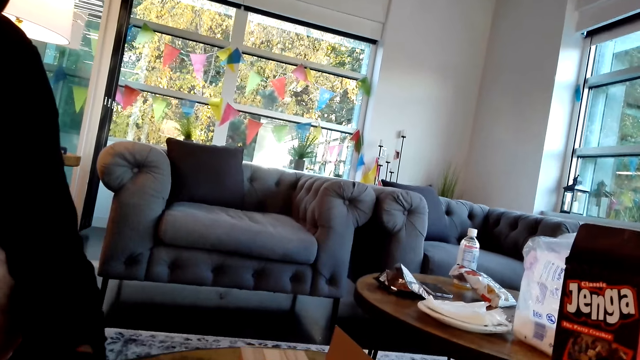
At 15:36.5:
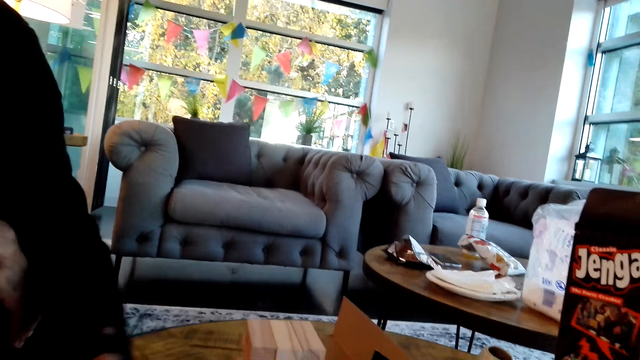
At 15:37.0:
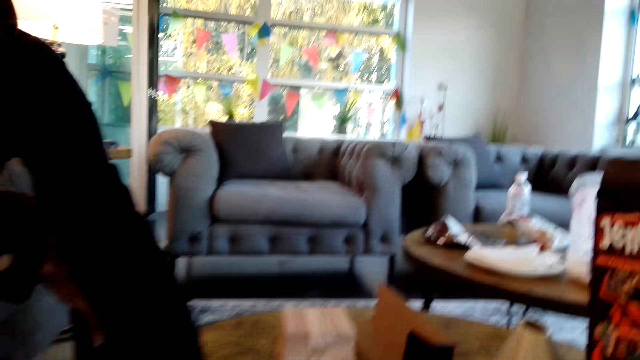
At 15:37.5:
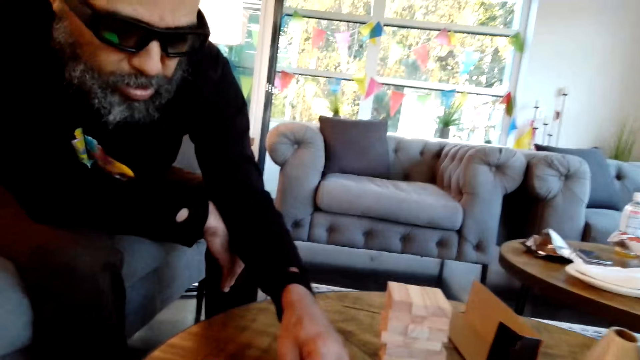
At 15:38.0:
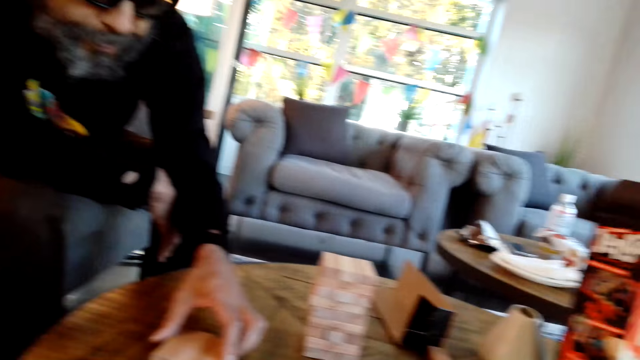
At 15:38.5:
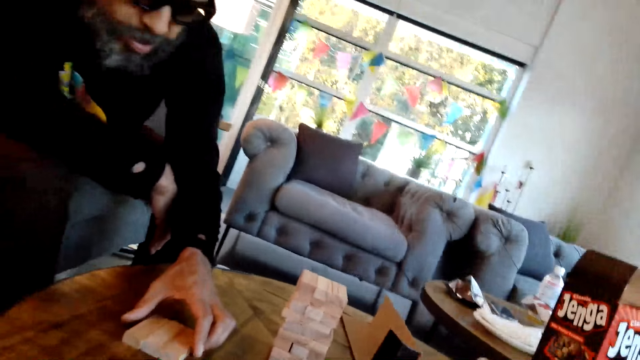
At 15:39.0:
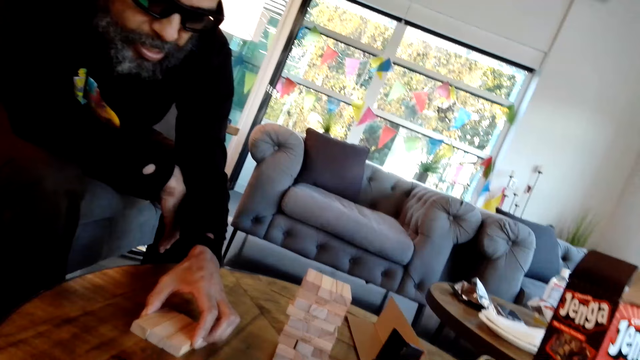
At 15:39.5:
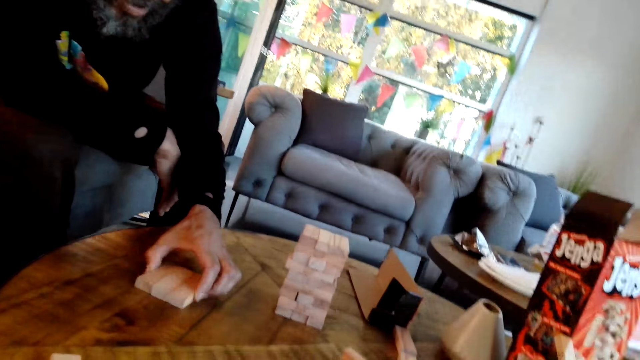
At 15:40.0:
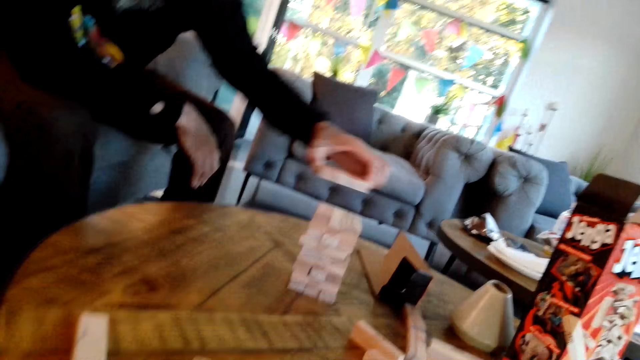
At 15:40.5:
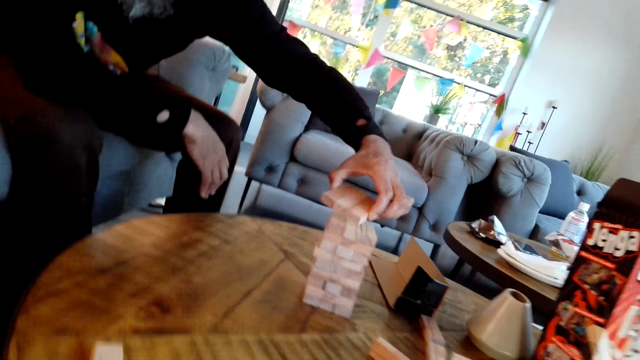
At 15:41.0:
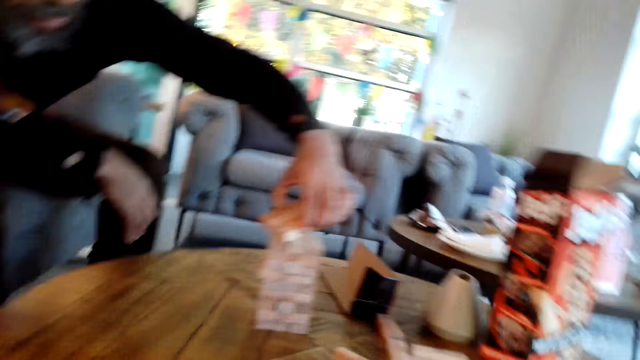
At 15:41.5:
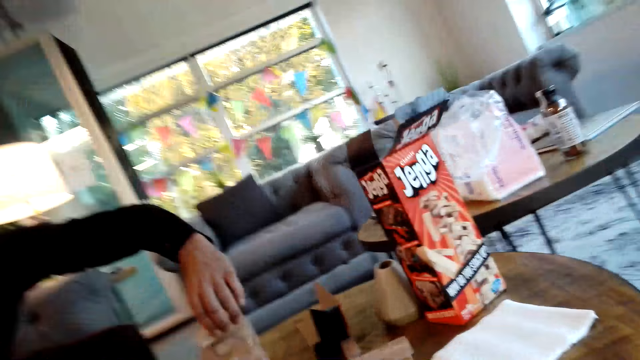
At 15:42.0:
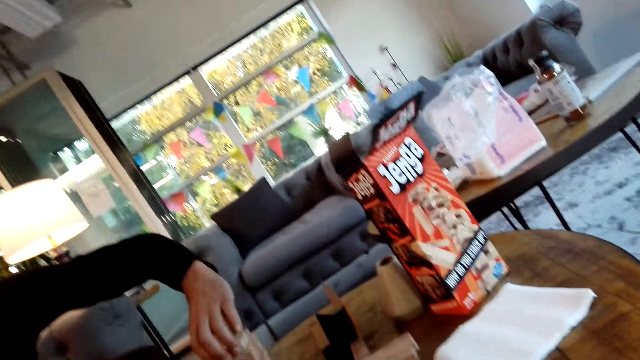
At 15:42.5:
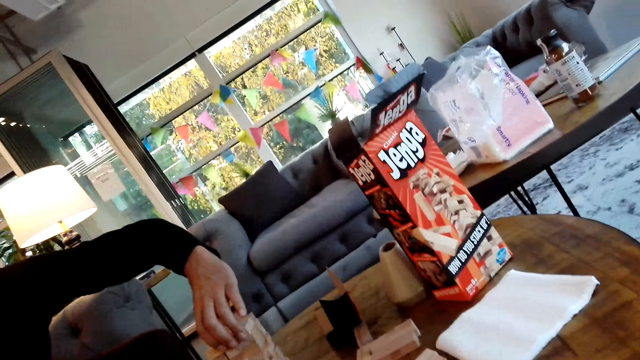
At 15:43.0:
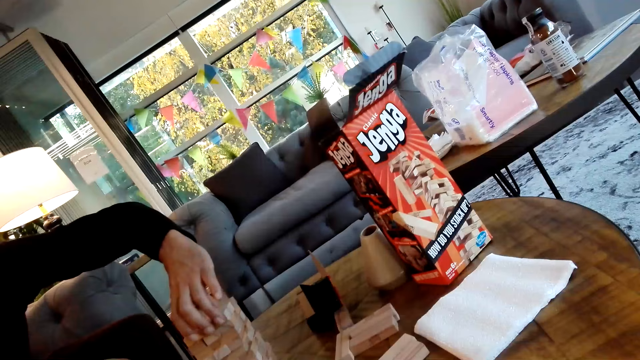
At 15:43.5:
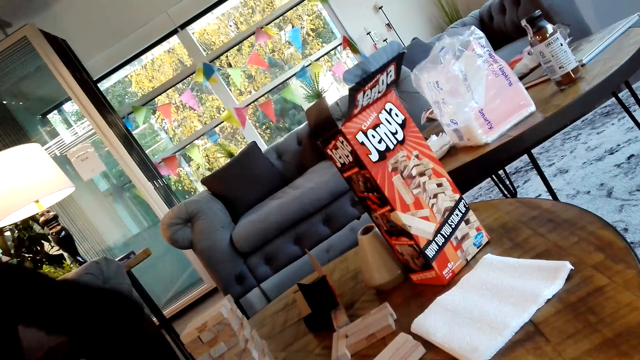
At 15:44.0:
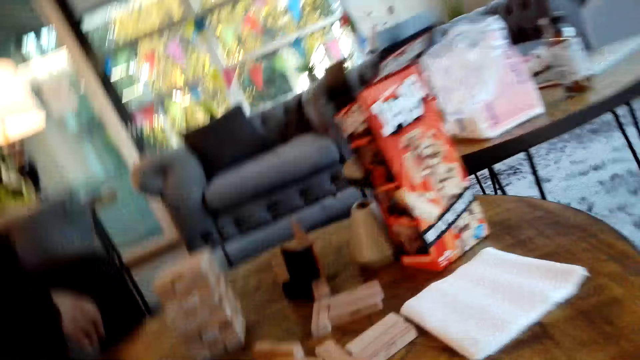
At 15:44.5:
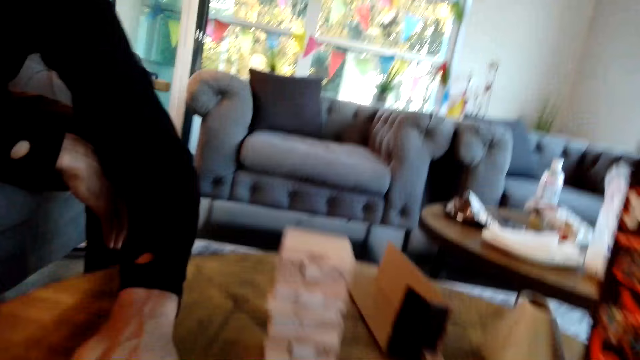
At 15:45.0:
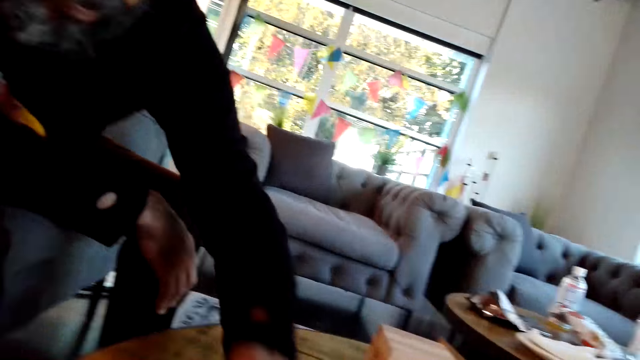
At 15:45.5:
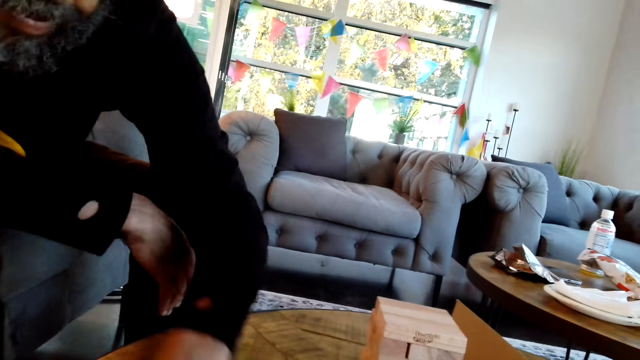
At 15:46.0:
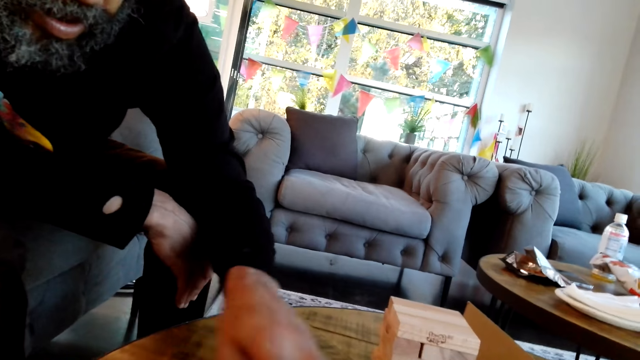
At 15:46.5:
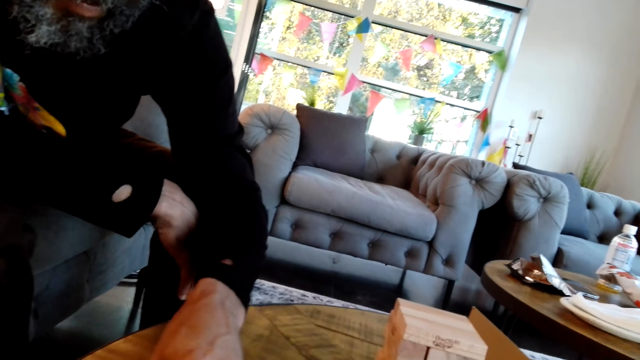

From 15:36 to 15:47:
A man picks pieces of jenga on the table. The man puts the pieces of jenga on top of others. The man moves the pieces of jenga on the table.

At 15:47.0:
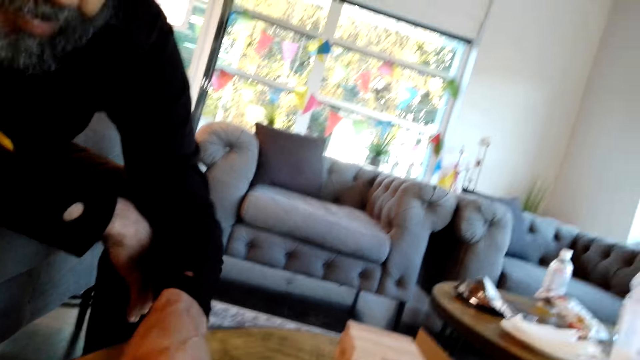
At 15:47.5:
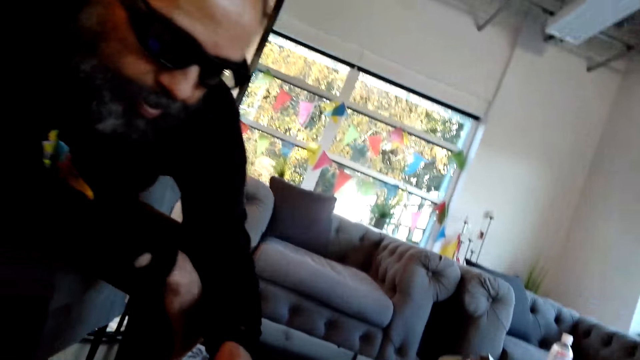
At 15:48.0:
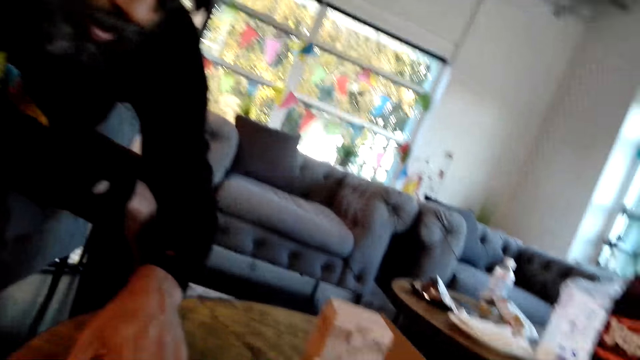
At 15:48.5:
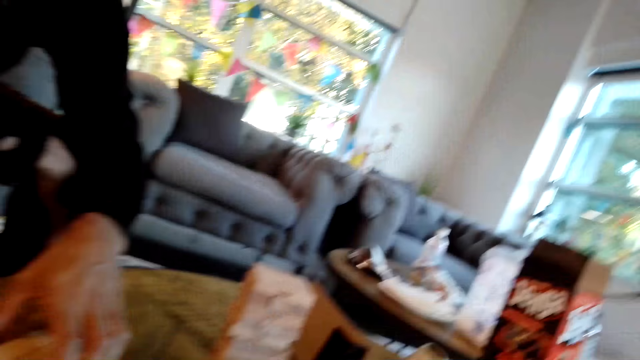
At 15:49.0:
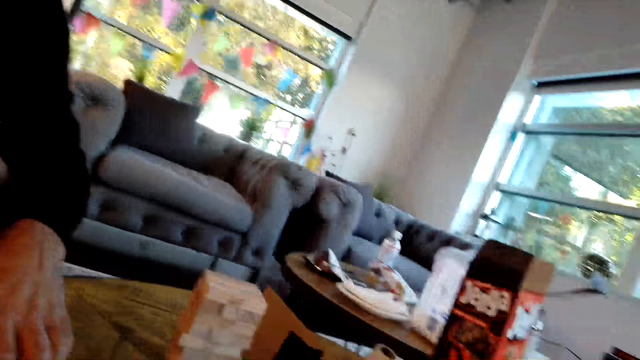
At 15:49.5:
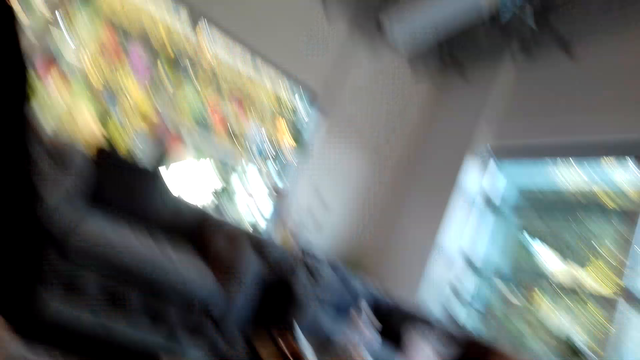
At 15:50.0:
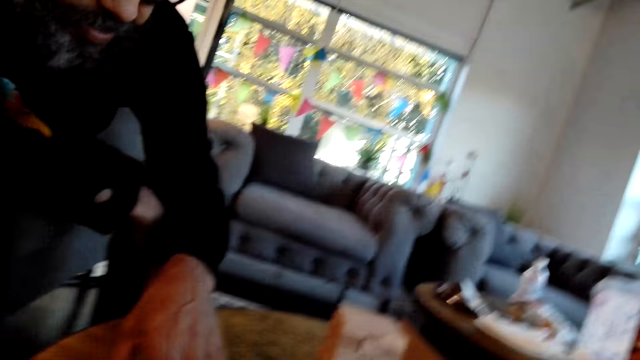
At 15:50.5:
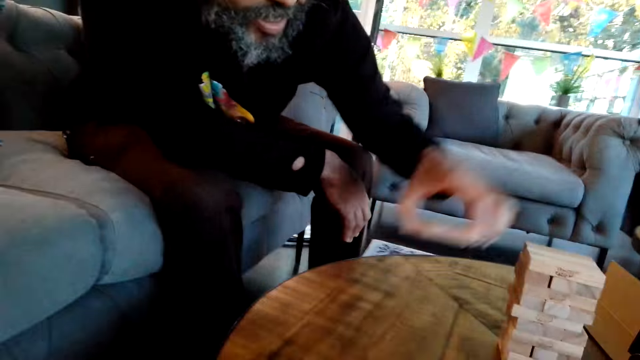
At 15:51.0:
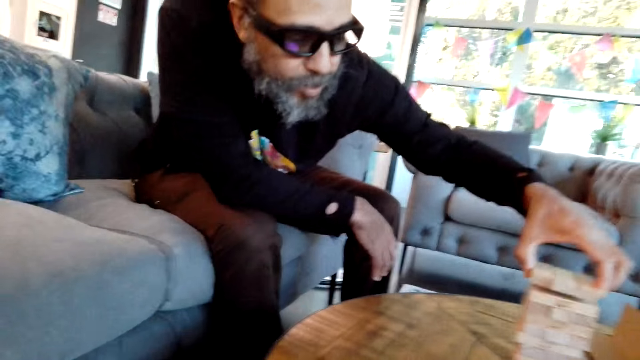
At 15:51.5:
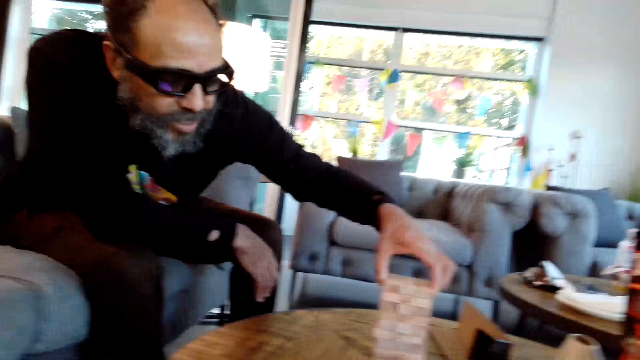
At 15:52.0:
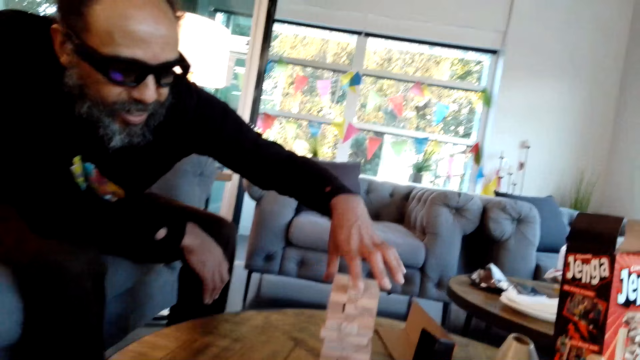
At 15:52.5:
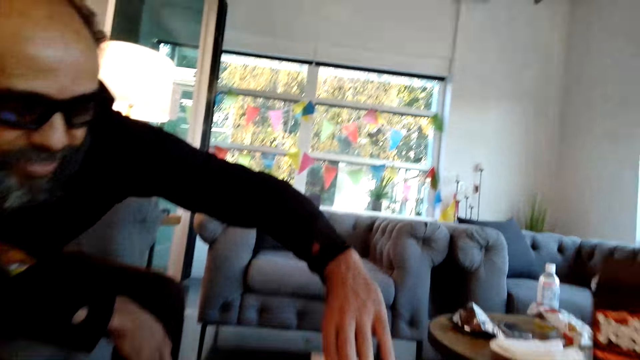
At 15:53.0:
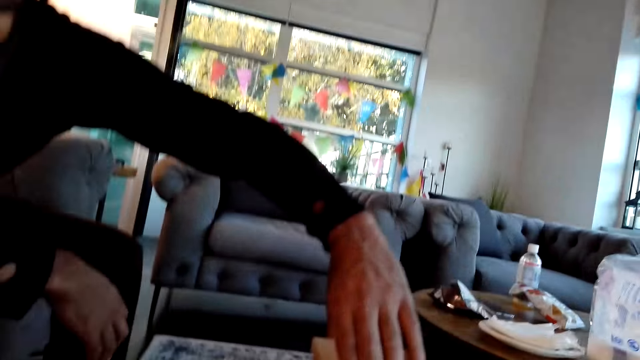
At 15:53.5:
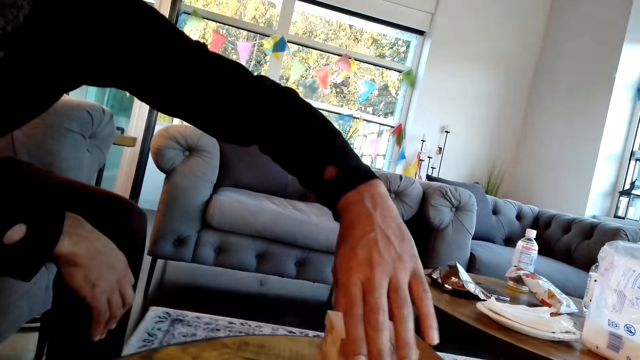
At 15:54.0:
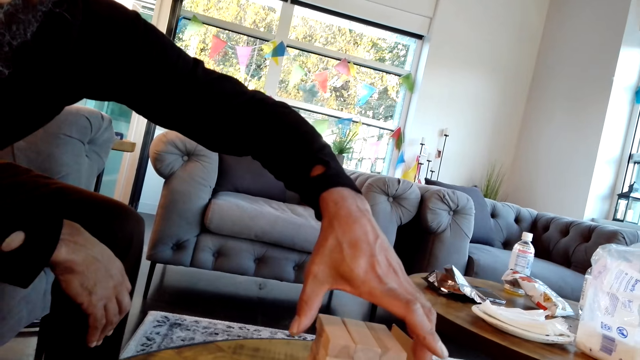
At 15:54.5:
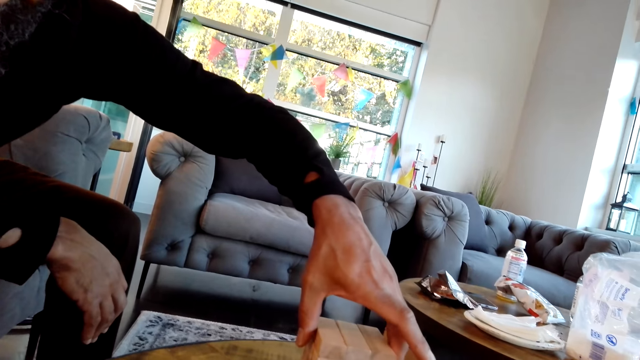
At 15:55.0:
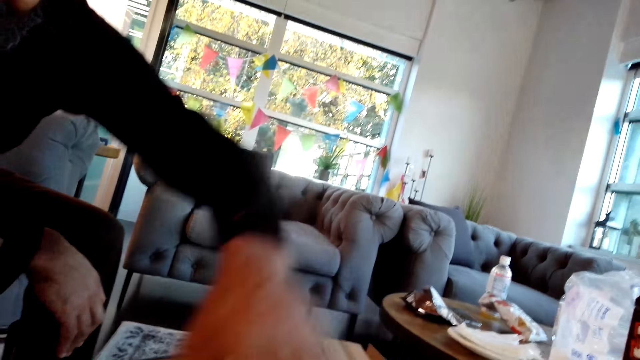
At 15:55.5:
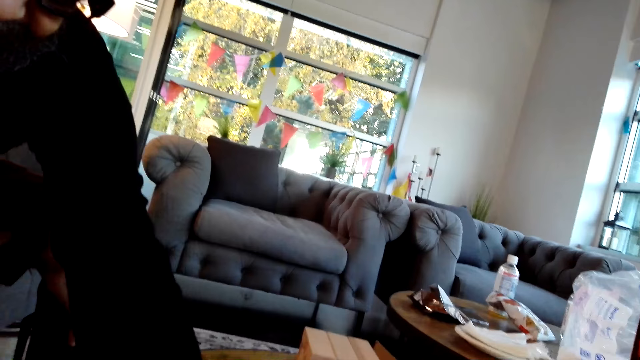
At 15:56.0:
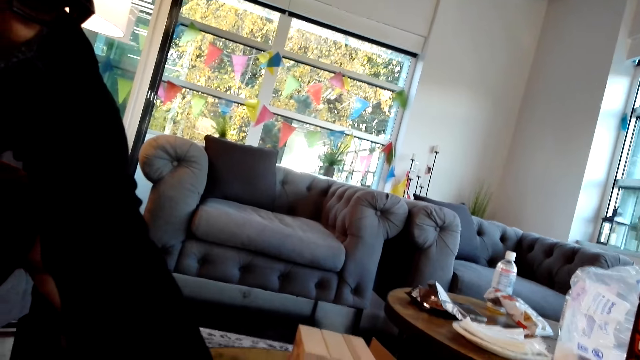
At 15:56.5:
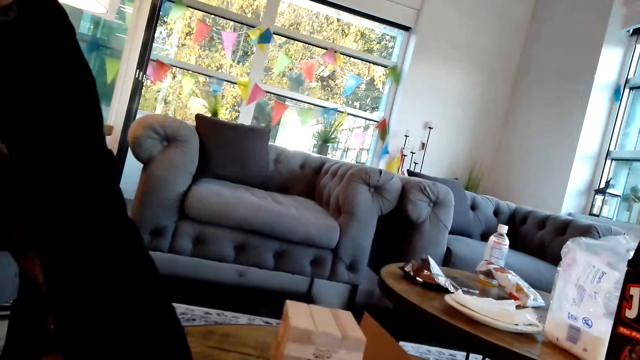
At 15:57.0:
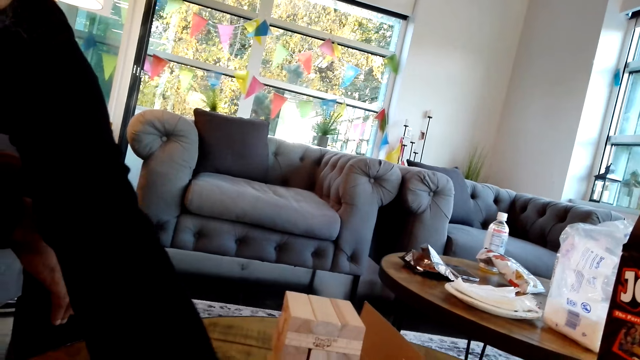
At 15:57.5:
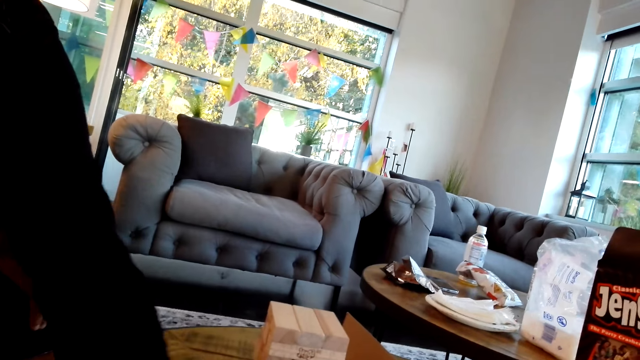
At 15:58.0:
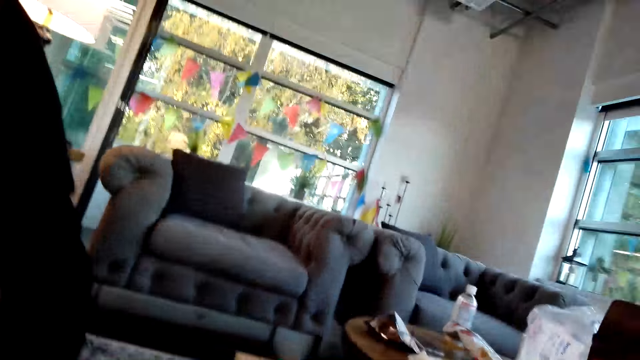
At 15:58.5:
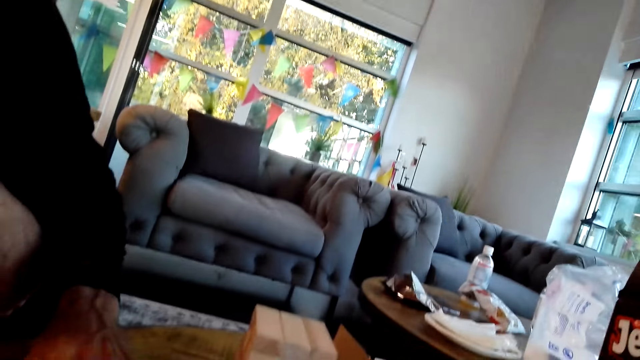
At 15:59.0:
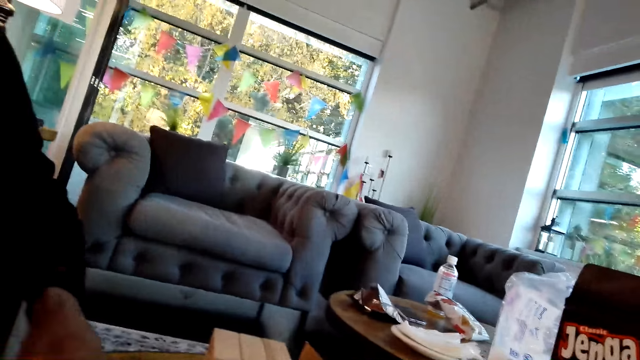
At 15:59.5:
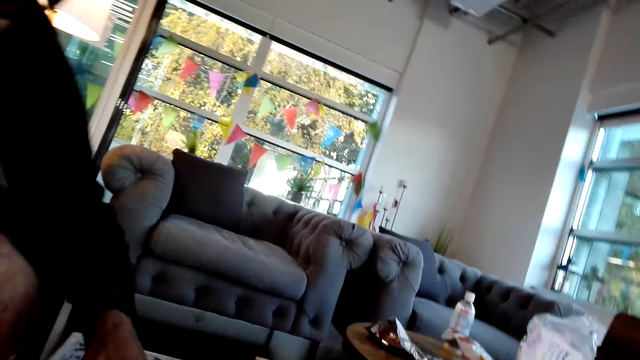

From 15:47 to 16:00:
A man picks pieces of jenga on the table. The man puts the pieces of jenga on top of others. The man arranges the pieces of jenga on top of others. The man moves the pieces of jenga on the table.
